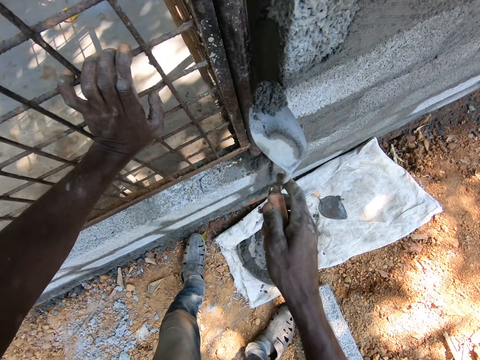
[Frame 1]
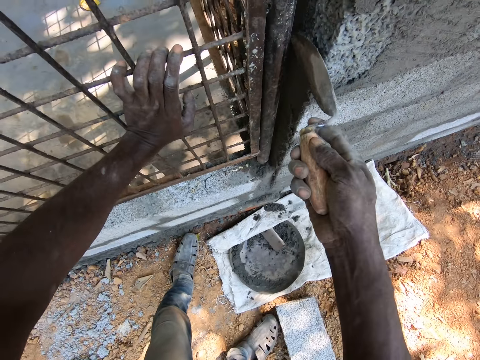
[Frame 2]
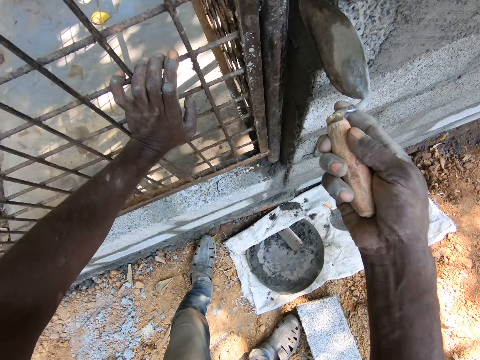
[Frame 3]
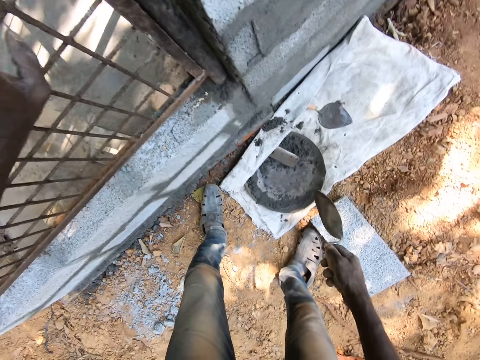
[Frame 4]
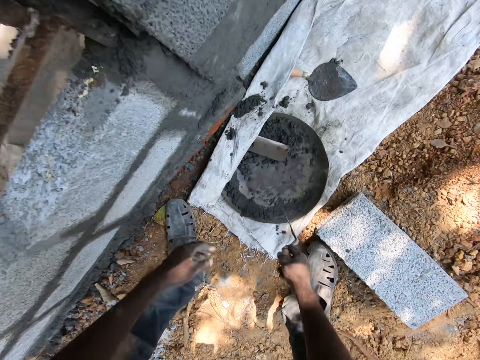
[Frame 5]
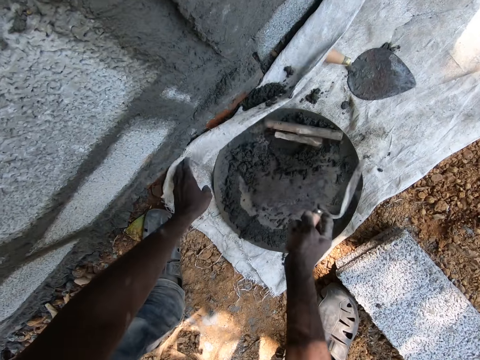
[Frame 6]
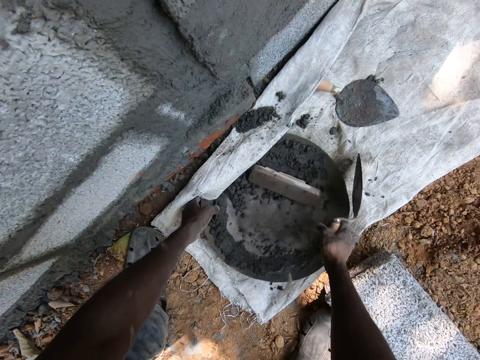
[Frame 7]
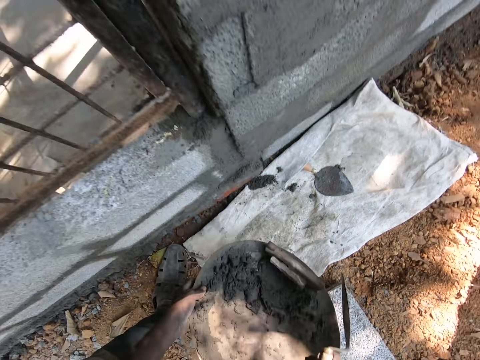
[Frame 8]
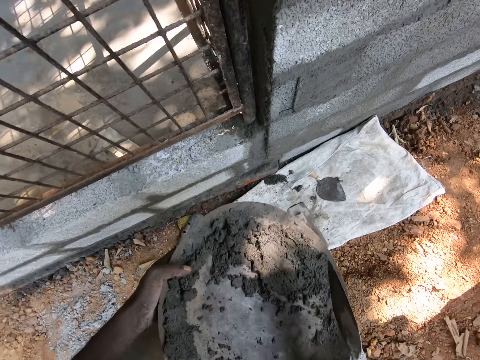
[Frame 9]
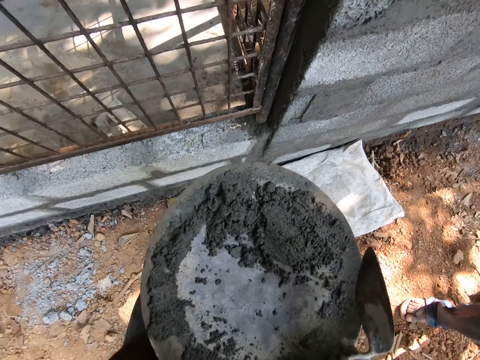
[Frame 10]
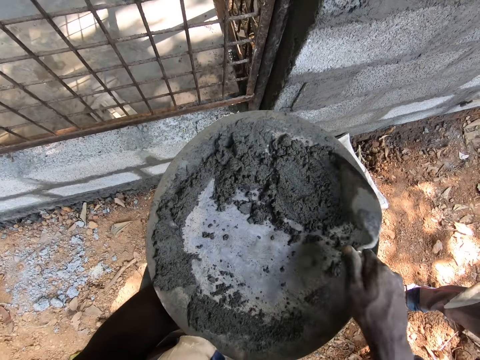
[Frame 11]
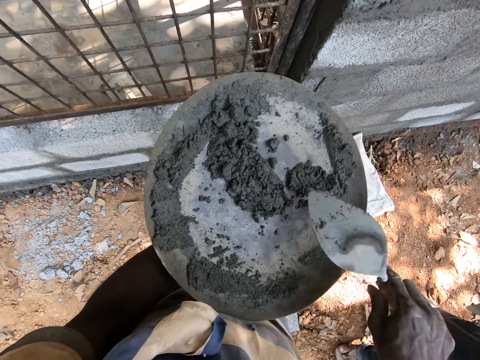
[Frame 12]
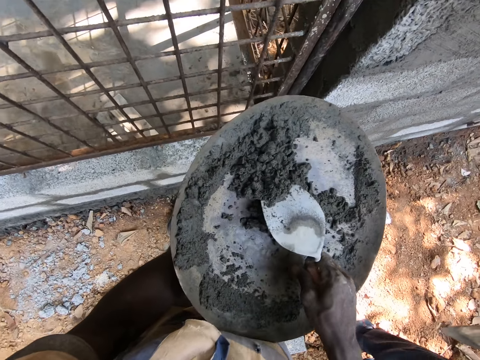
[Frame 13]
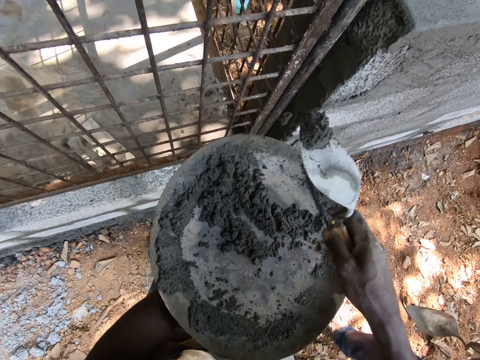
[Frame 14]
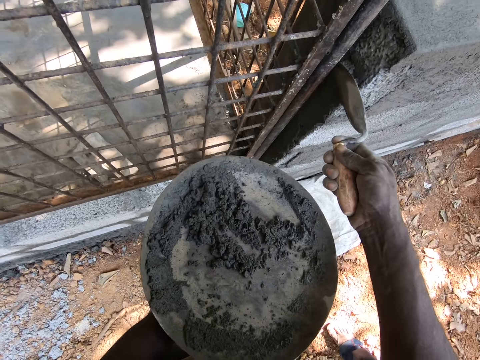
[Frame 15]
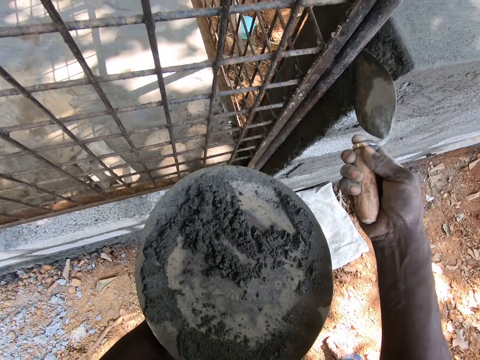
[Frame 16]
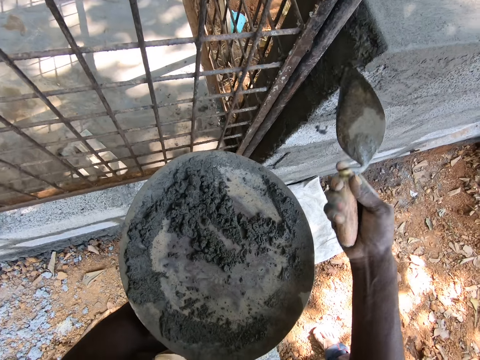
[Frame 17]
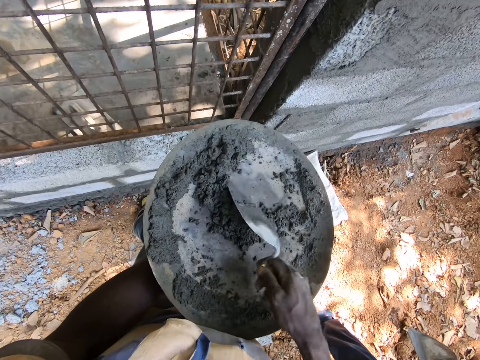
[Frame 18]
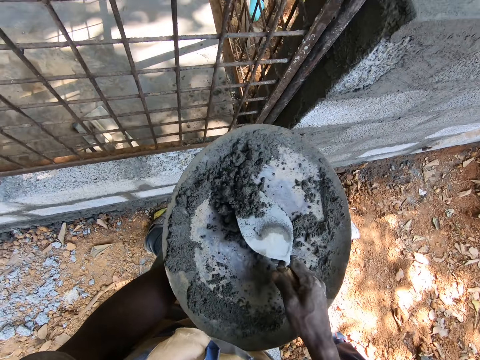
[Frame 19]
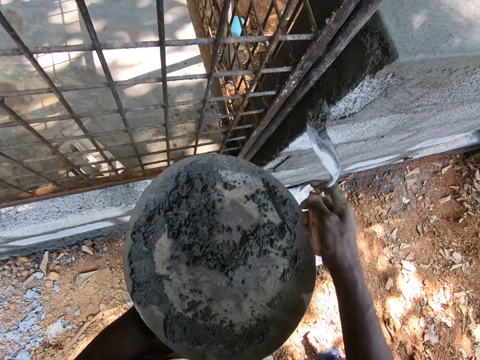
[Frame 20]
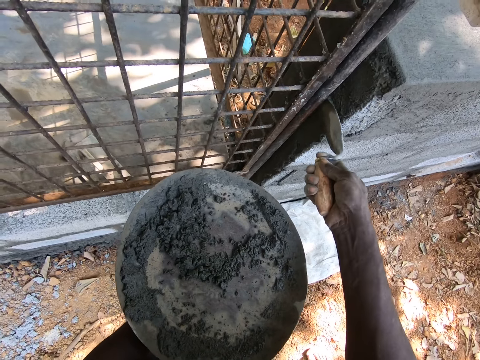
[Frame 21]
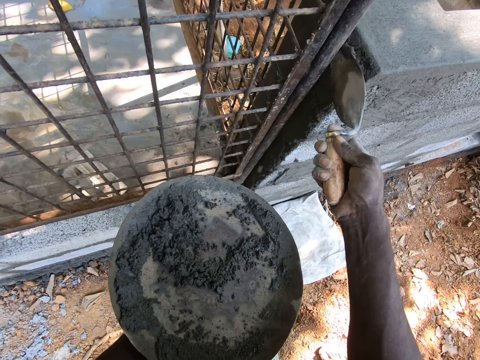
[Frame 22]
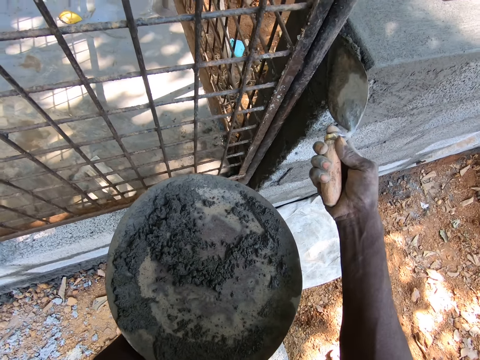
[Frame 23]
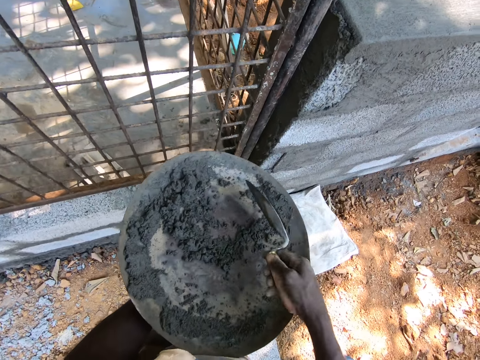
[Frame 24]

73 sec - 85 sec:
The camera wearer lifts the float in the headpan with the trowel in his right hand. He moves the sack on the ground with his left hand. He moves the trowel in the container. He picks the headpan from the sack on the ground with both hands. He holds the container. He places the headpan in his left hand. He scrapes the cement mortar in the headpan in his left hand with the trowel in his right hand. He takes the cement mortar from the headpan in his left hand with the trowel in his right hand. He spreads the cement mortar on the wall with the trowel in his right hand. He scrapes the cement mortar in the headpan in his left hand with the trowel in his right hand. He takes the cement mortar from the headpan in his left hand with the trowel in his right hand. He spreads the cement mortar on the wall with the trowel in his right hand.

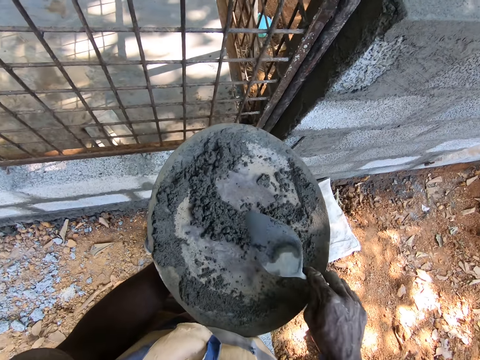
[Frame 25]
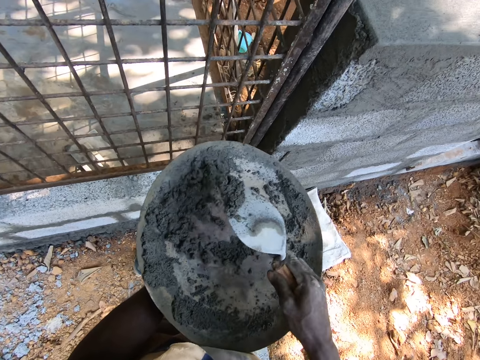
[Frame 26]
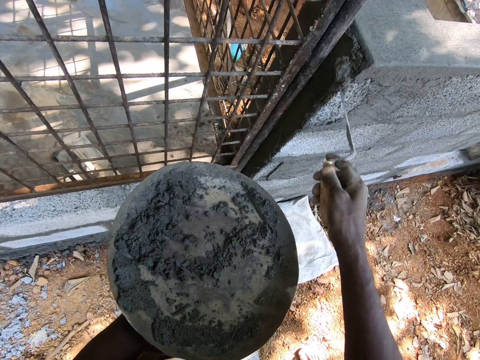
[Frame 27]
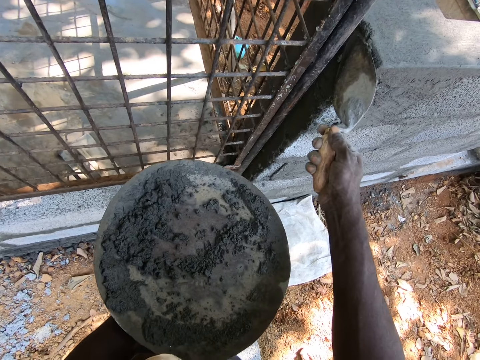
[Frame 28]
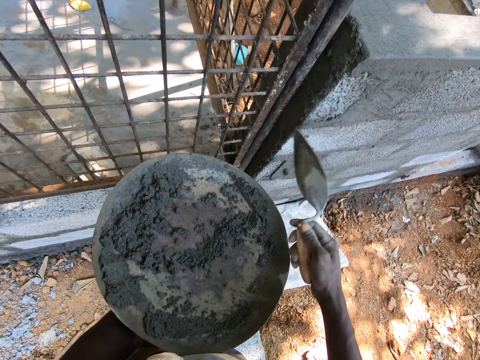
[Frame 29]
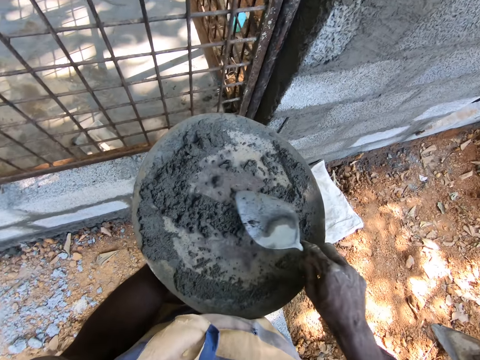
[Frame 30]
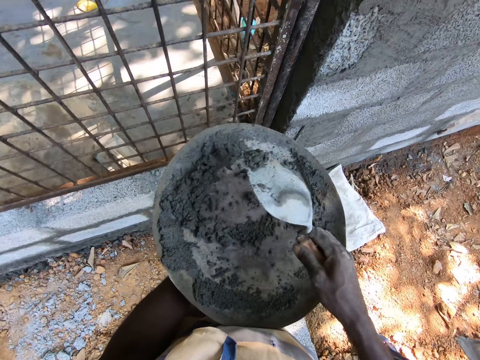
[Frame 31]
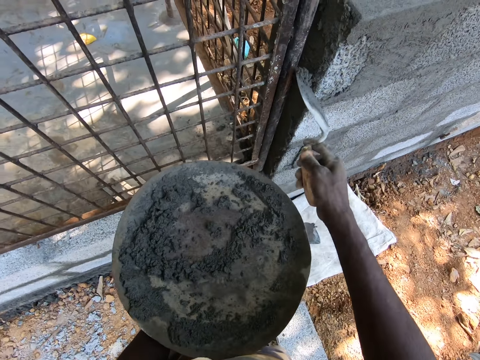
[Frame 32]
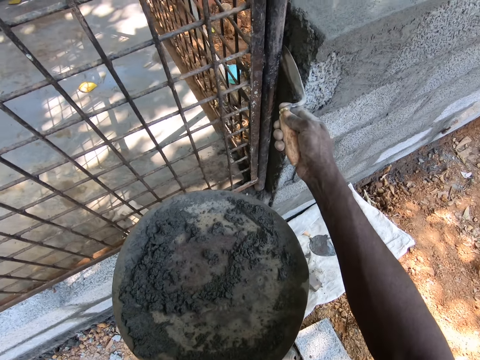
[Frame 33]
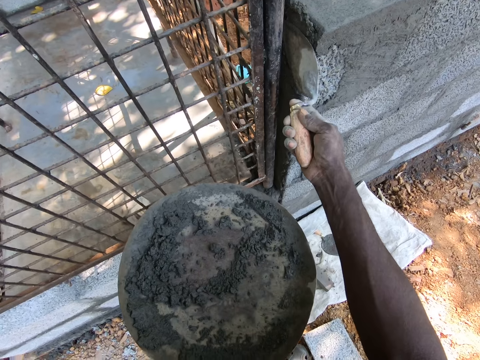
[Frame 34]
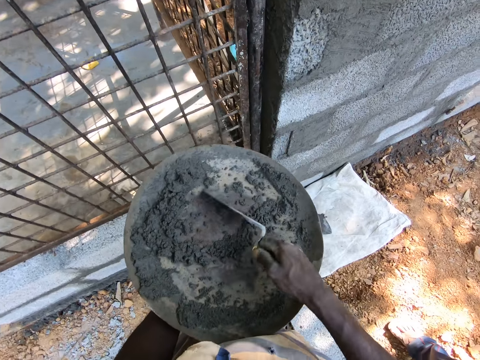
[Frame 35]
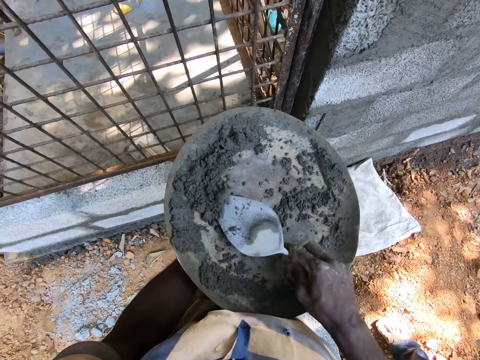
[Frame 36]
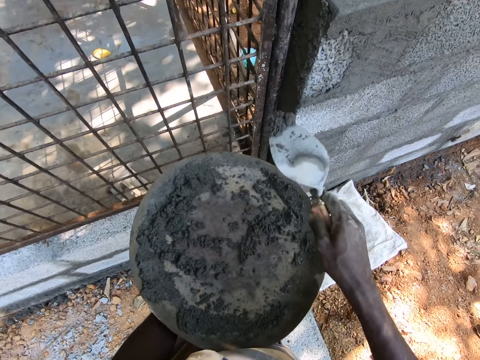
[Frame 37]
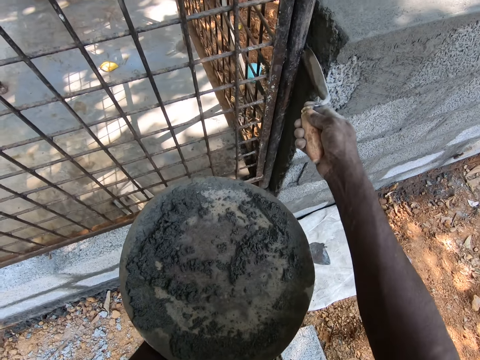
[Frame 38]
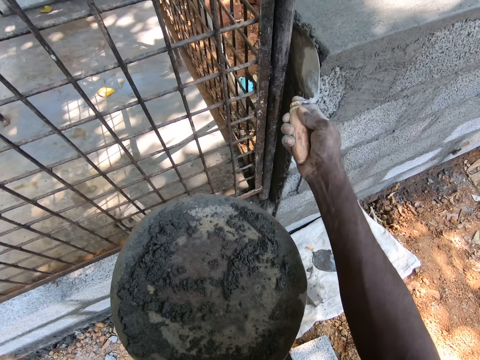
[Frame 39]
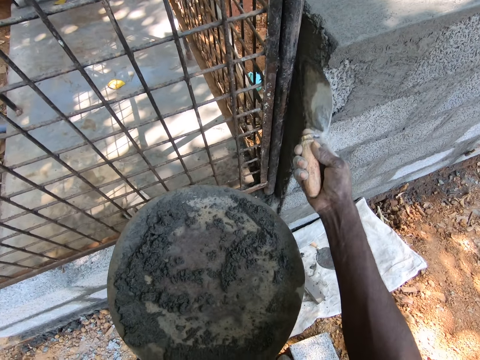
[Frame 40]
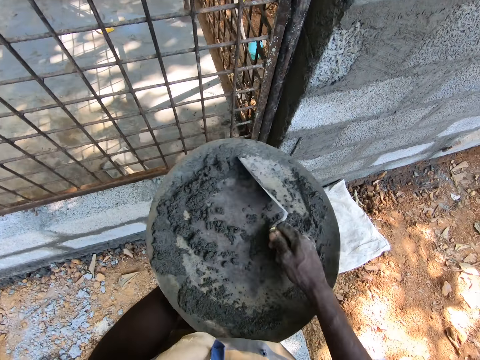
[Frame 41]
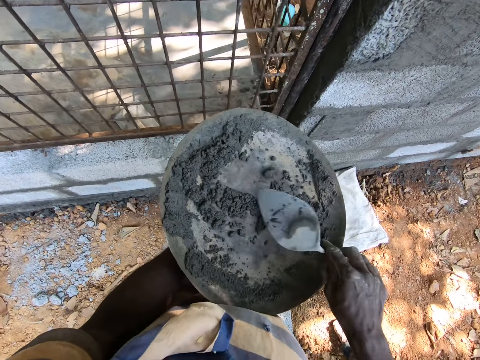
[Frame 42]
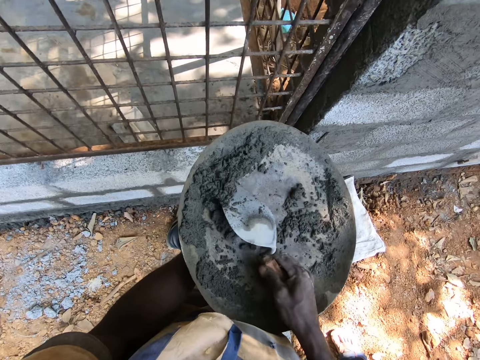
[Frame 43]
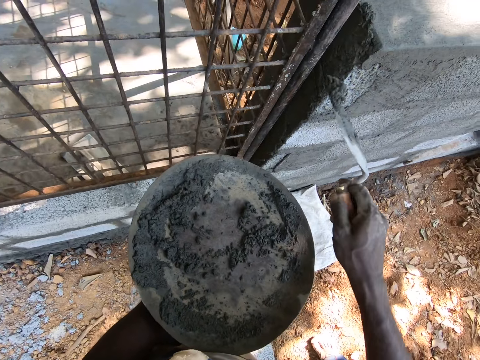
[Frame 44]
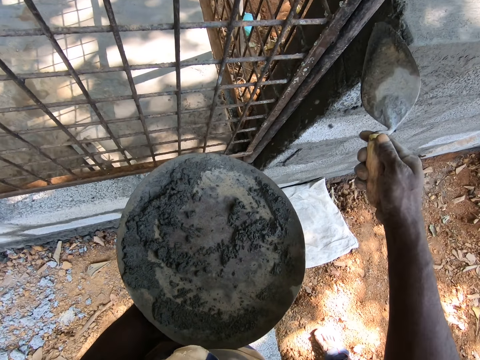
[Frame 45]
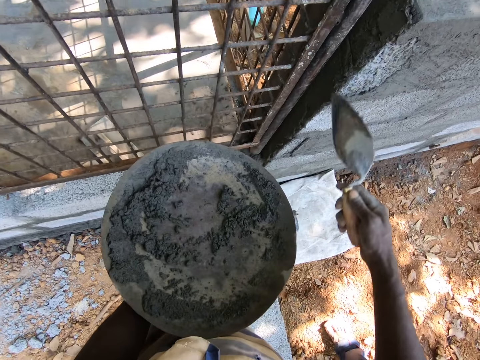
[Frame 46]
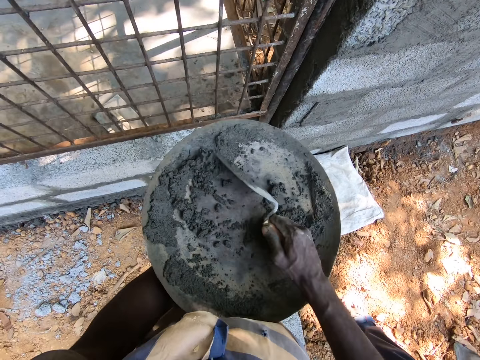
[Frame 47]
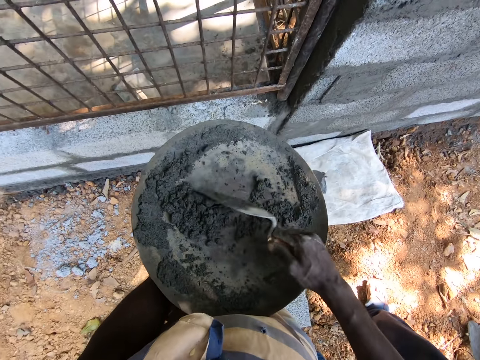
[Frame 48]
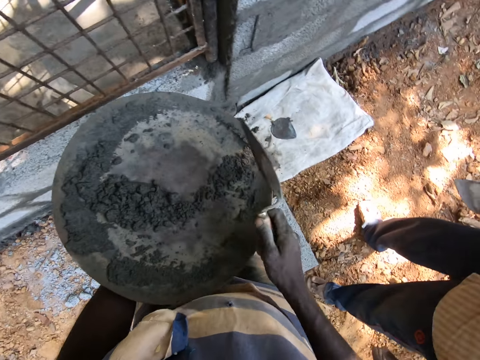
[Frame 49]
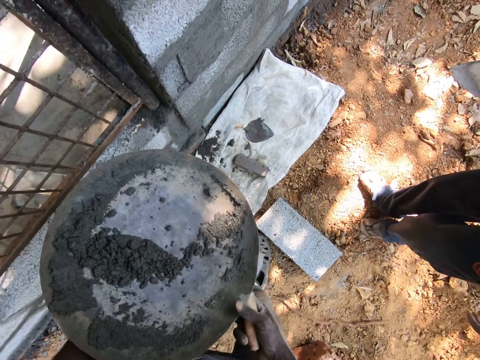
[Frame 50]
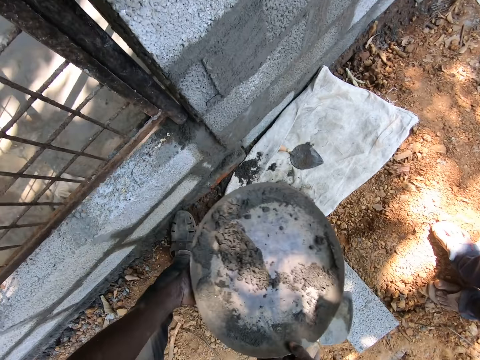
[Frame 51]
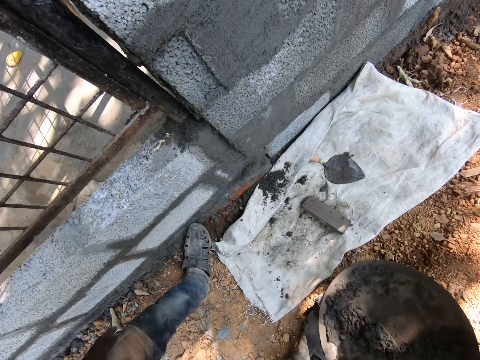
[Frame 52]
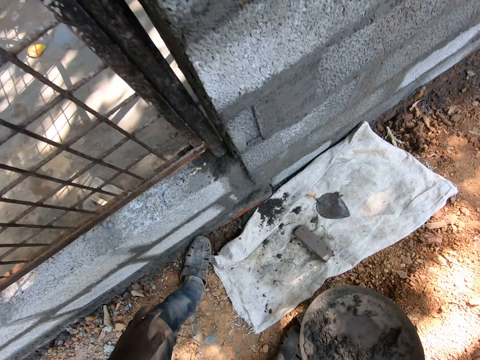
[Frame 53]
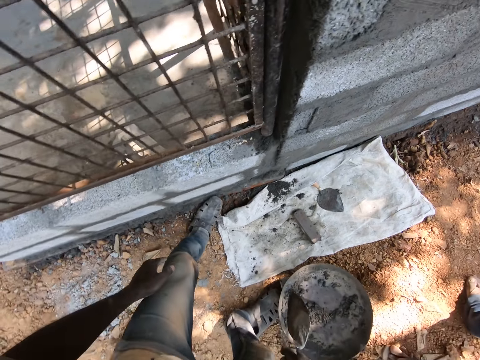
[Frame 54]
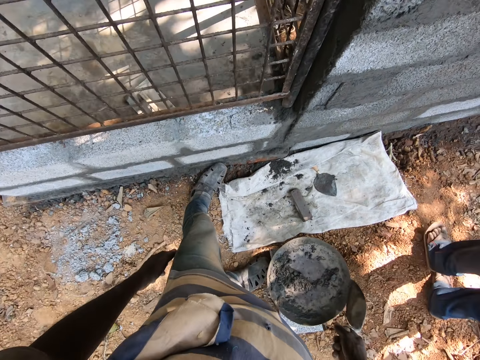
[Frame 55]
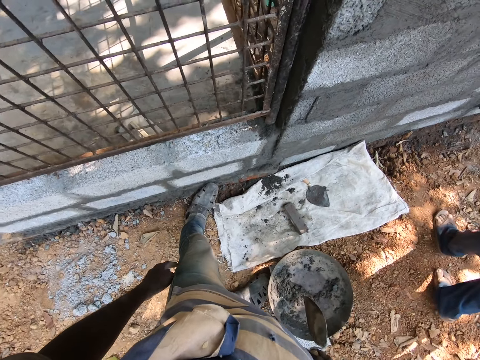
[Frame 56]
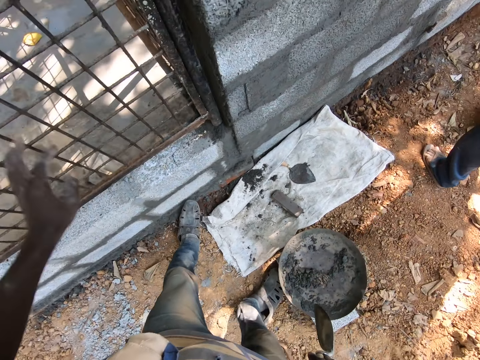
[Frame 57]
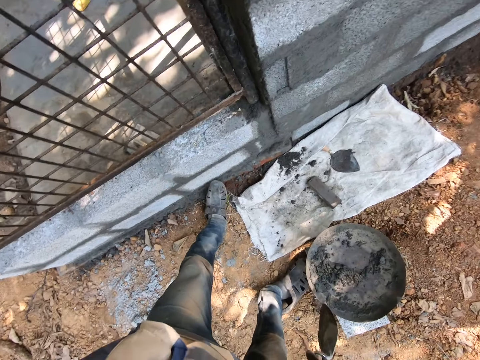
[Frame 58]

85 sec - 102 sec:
The camera wearer takes the cement mortar from the headpan in his left hand with the trowel in his right hand. He spreads the cement mortar on the wall with the trowel in his right hand. He takes the cement mortar from the headpan in his left hand with the trowel in his right hand. He spreads the cement mortar on the wall with the trowel in his right hand. He takes the cement mortar from the headpan in his left hand with the trowel in his right hand. He spreads the cement mortar on the wall with the trowel in his right hand. He takes the cement mortar from the headpan in his left hand with the trowel in his right hand. He spreads the cement mortar on the wall with the trowel in his right hand. He scrapes the cement mortar in the headpan in his left hand with the trowel in his right hand. He takes the cement with the trowel. He holds the headpan with both hands. He holds the headpan with his right hand. He drops the headpan on the ground with his right hand. He looks at the wall. He holds the mesh gate of the wall with his left hand.
